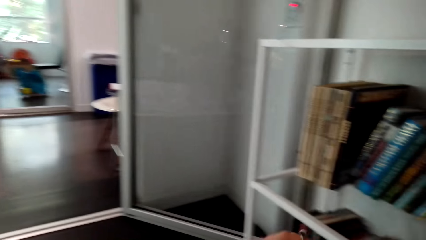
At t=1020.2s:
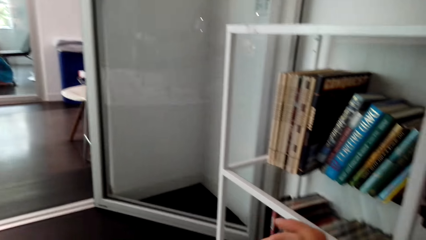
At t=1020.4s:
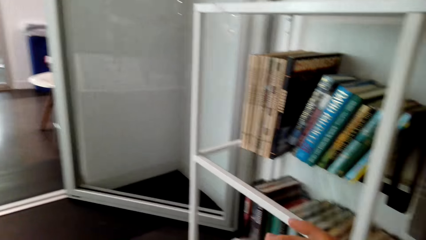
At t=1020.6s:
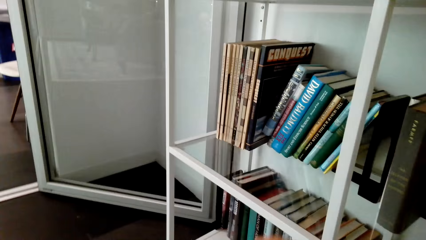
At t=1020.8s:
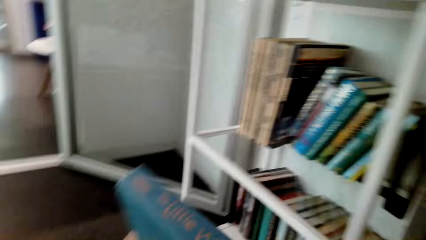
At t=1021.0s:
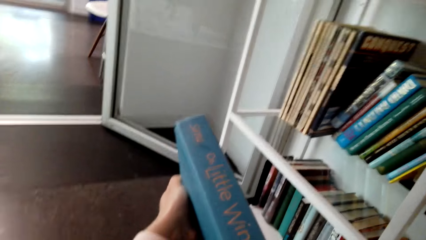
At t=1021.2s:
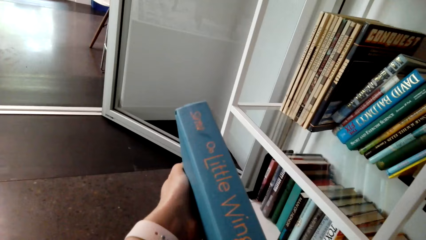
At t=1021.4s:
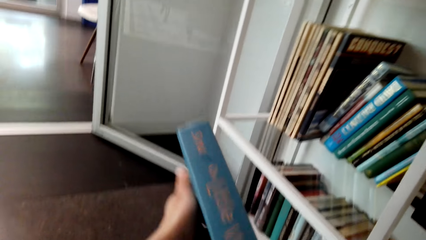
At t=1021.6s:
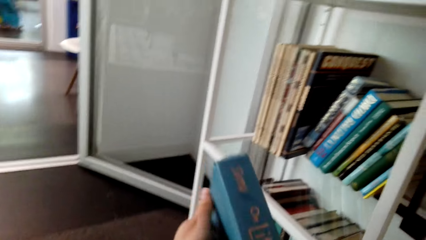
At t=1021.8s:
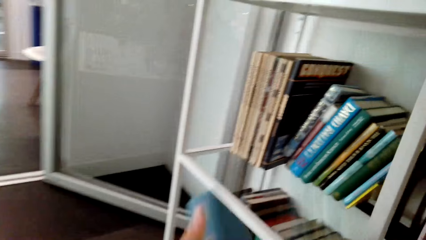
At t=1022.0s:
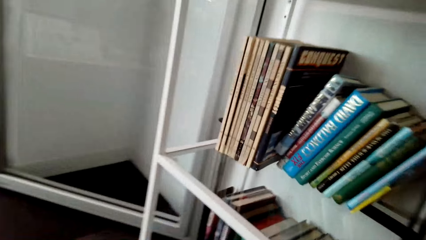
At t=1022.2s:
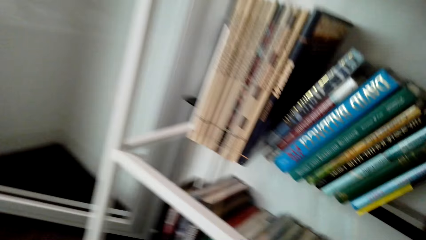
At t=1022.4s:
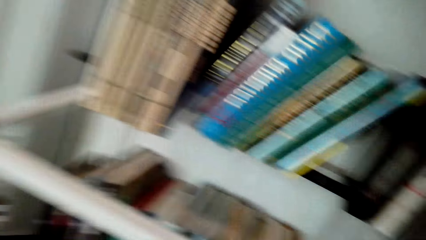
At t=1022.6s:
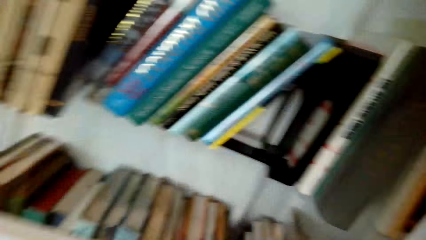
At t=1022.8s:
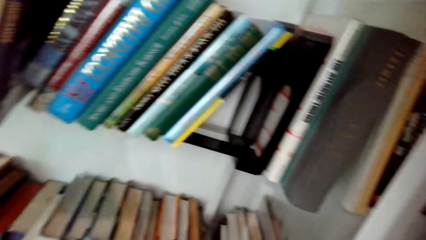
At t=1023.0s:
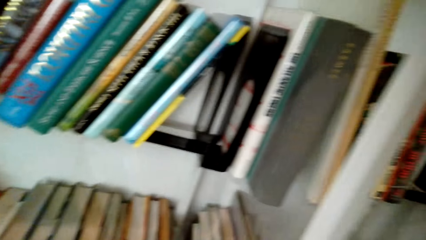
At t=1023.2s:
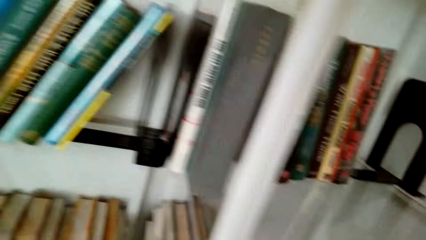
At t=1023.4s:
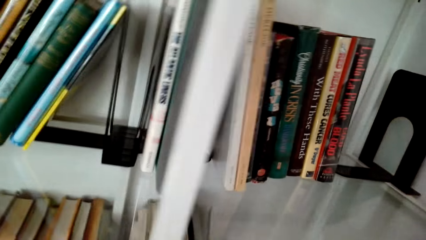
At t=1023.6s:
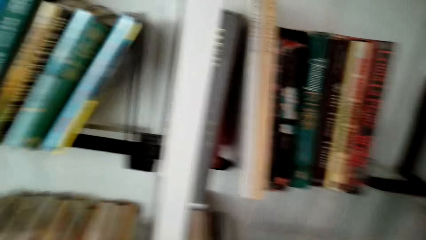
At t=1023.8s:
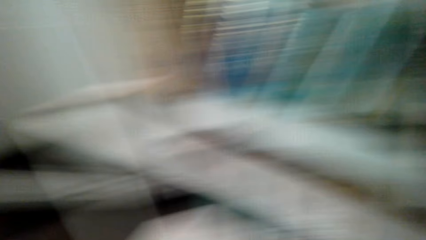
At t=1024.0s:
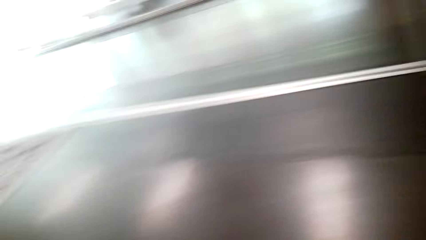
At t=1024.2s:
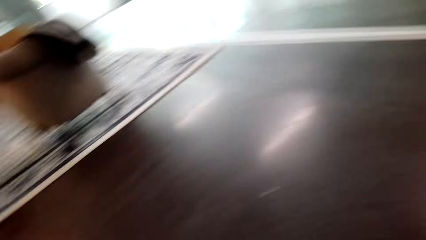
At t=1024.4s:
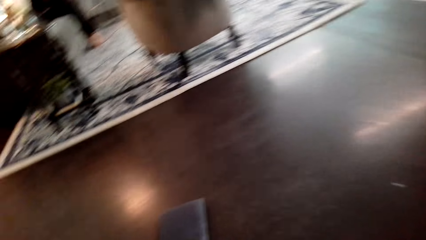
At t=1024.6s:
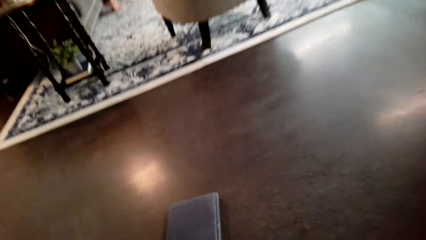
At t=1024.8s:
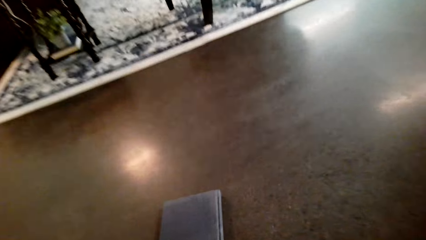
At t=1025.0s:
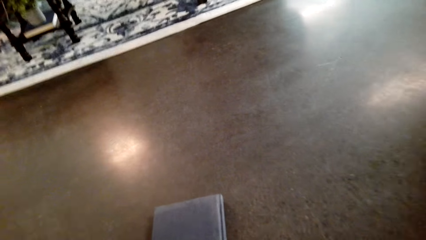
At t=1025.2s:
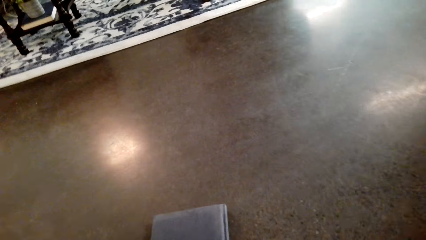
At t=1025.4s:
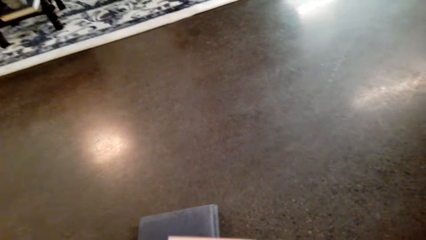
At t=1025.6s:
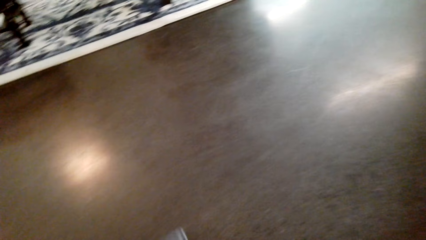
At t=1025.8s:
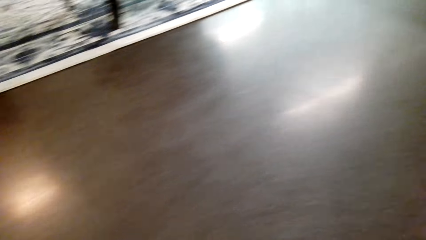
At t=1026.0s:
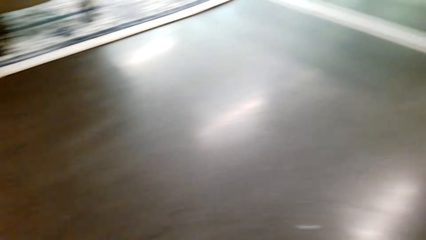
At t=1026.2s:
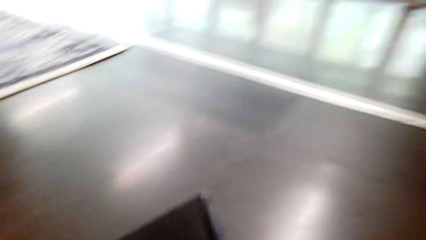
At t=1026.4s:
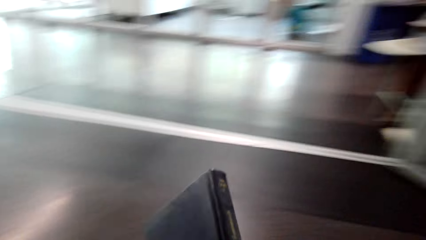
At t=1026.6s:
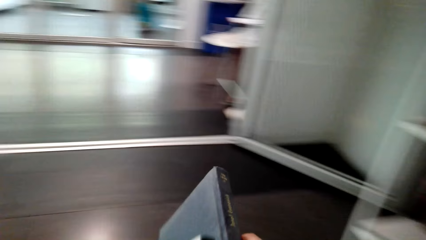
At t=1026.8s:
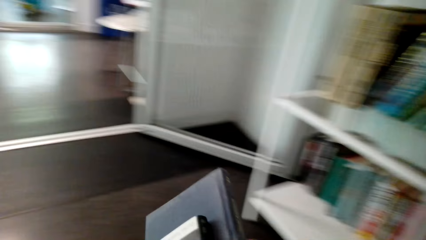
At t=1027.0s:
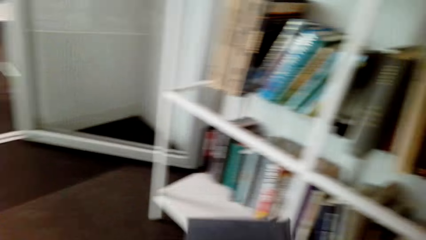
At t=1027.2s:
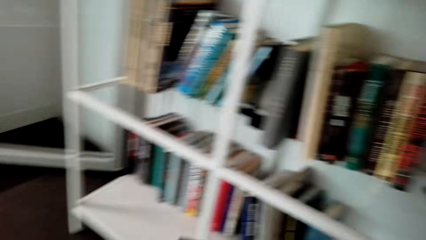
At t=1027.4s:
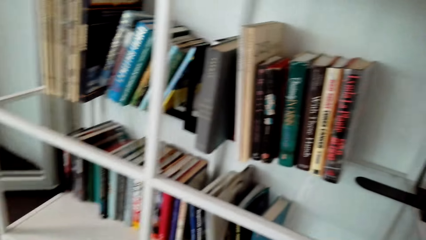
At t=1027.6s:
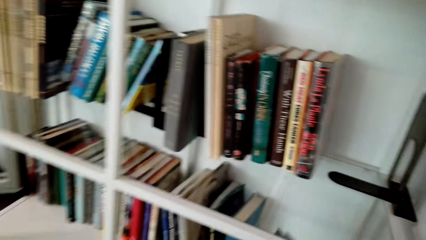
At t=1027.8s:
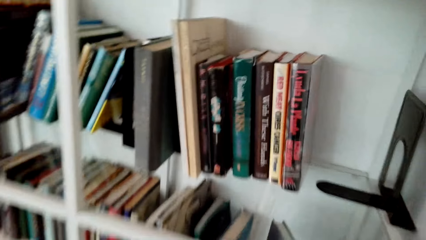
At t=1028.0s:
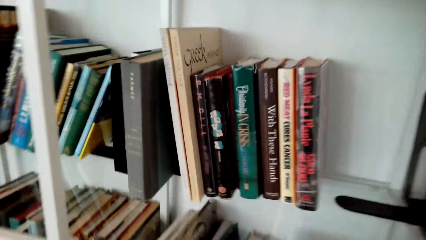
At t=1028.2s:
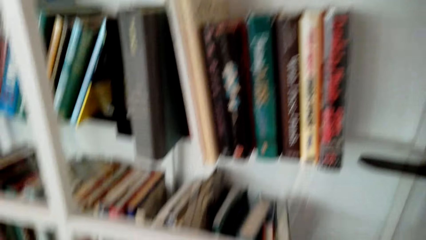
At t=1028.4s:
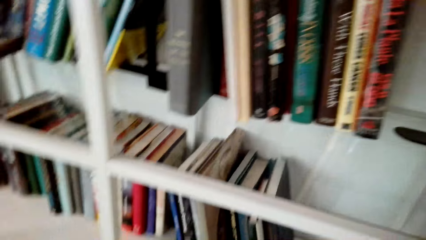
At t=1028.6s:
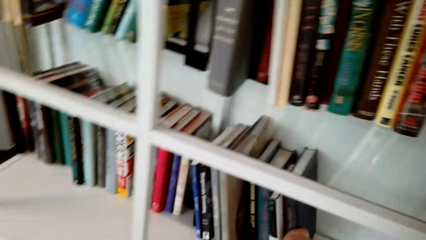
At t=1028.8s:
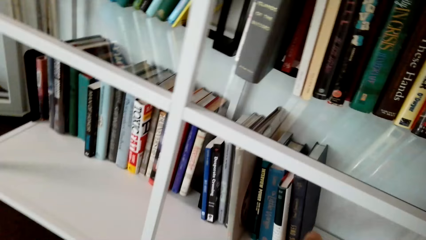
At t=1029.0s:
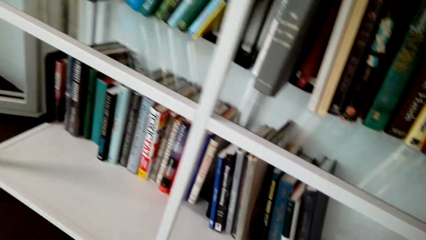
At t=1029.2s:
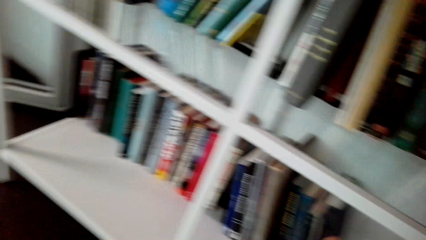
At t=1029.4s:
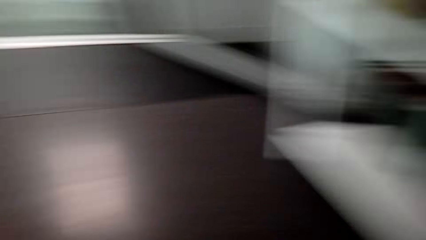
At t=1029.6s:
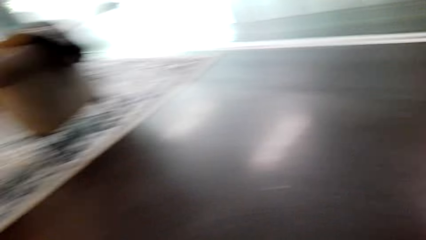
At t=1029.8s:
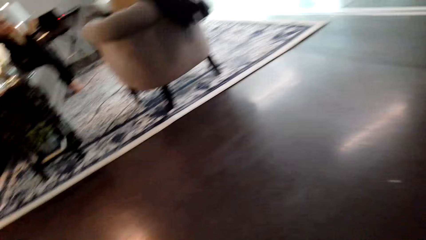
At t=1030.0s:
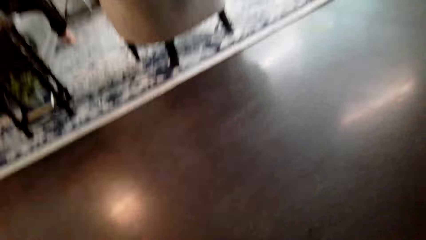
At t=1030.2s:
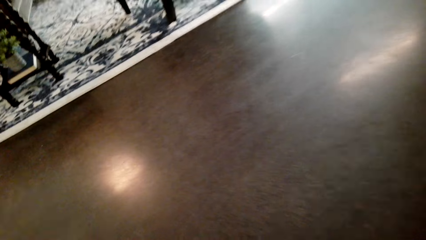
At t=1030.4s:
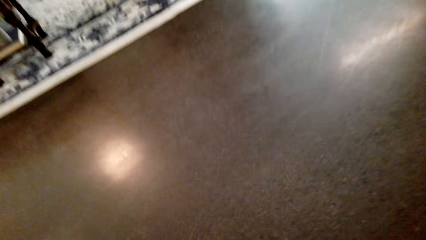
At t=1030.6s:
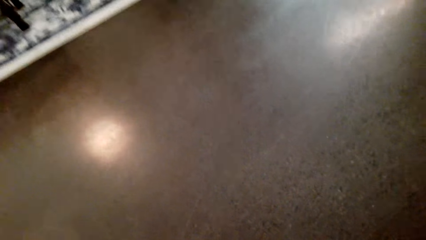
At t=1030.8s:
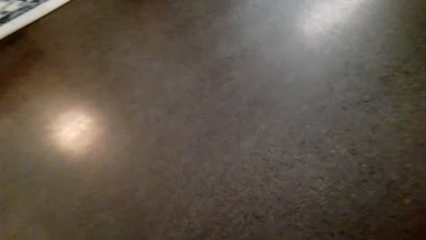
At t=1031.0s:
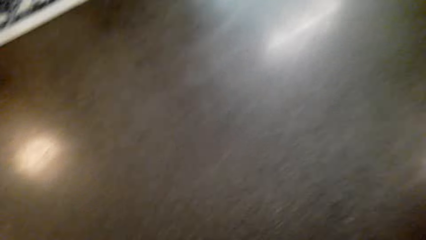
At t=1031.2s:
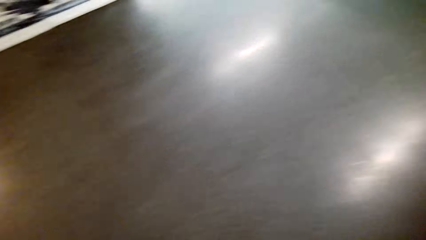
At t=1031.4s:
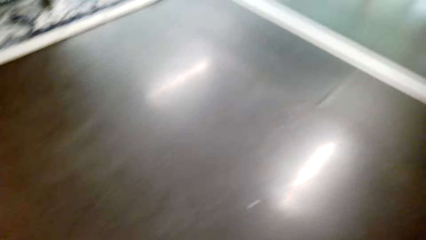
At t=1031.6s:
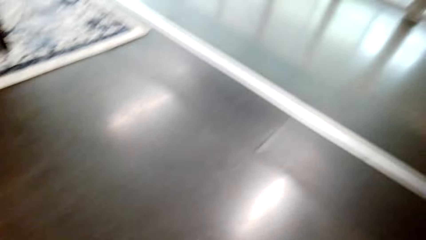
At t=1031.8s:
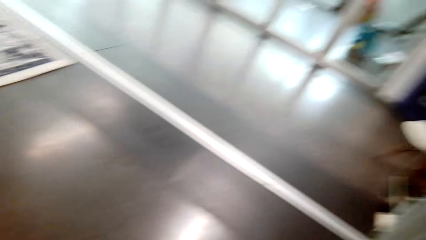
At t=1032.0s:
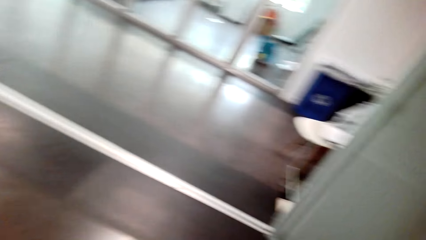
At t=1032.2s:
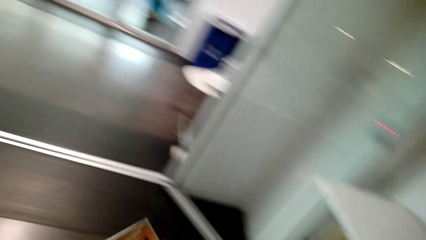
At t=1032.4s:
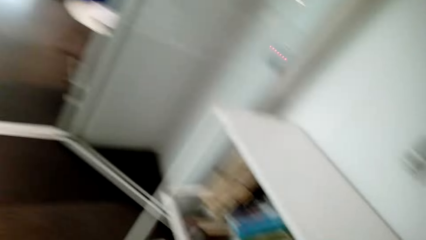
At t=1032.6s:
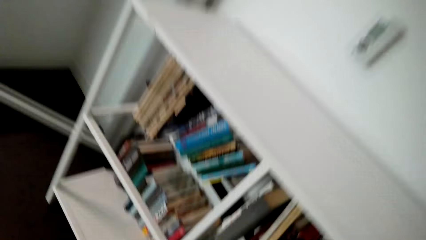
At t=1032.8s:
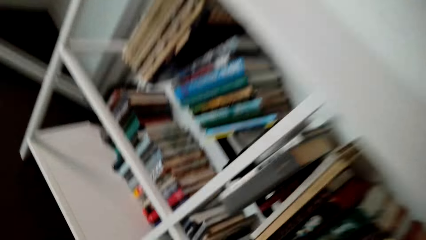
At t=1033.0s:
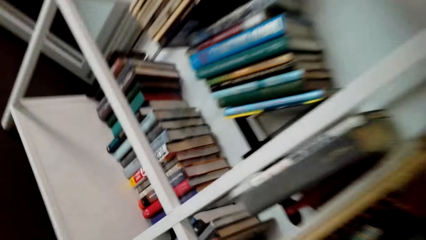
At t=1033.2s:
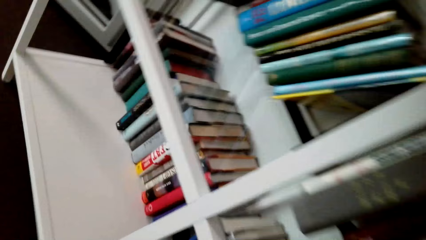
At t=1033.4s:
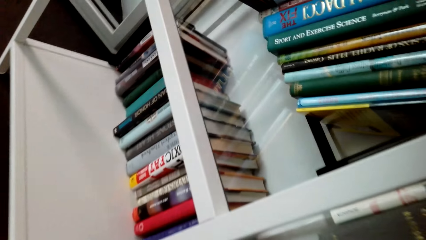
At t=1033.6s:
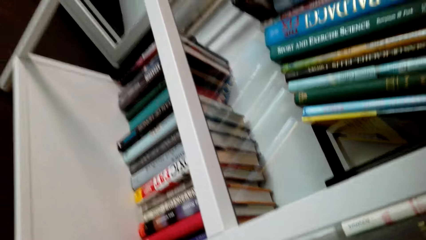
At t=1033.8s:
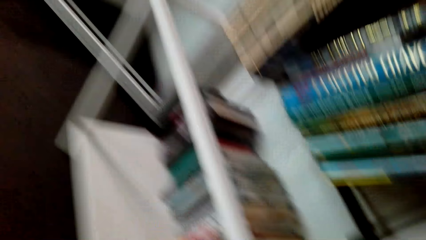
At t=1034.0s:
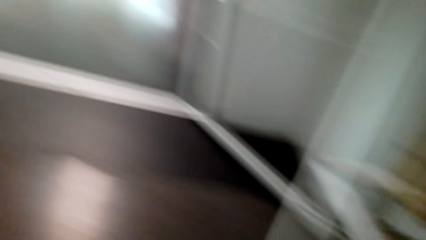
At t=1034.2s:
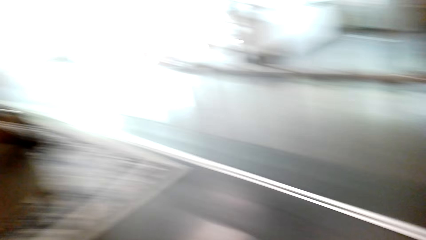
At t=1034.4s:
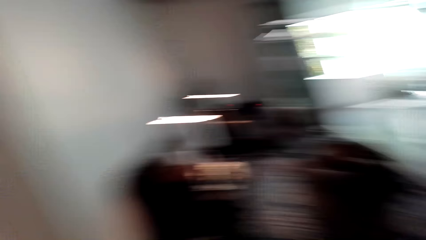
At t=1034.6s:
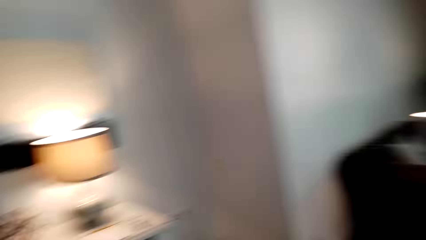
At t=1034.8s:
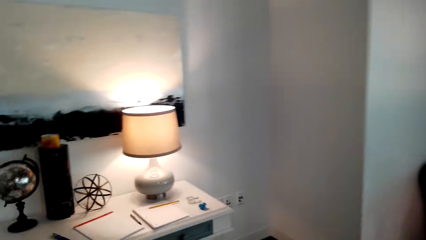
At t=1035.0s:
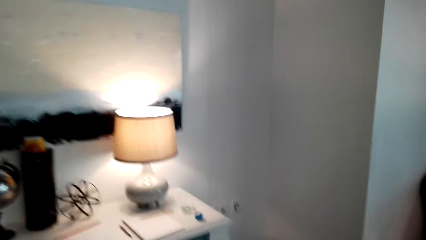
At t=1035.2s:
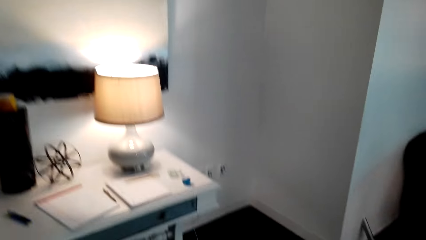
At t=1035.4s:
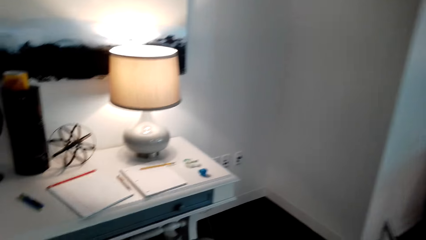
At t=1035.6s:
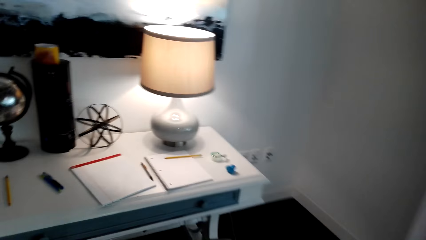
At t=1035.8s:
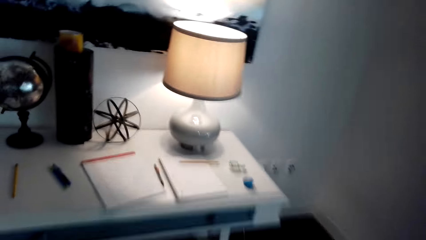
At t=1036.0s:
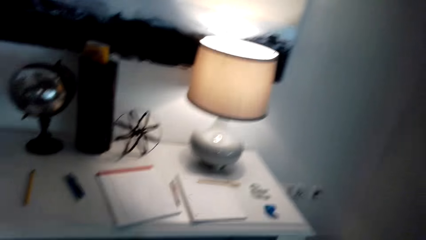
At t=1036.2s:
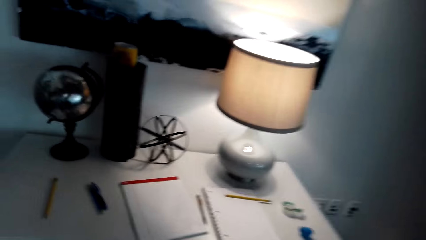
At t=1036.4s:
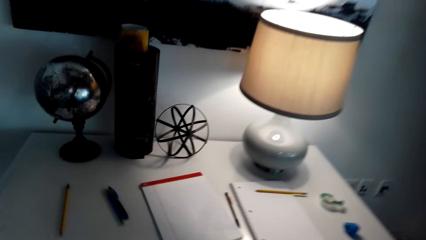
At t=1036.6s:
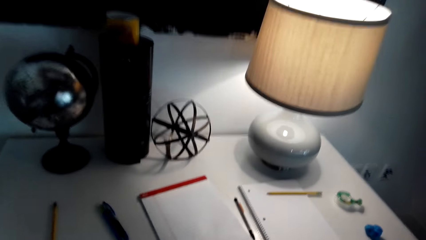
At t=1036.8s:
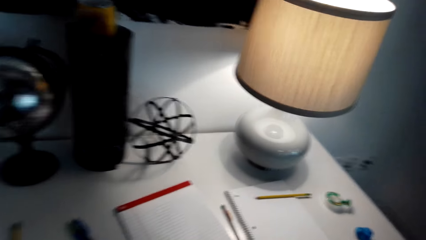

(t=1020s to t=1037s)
The camera wearer puts the book on the shelf.
